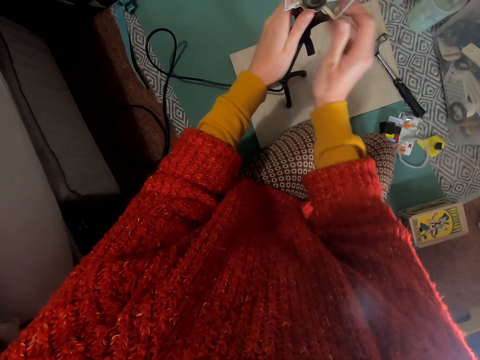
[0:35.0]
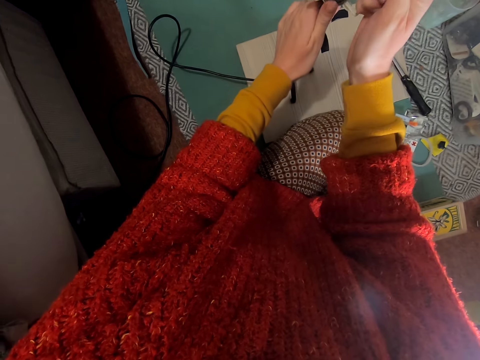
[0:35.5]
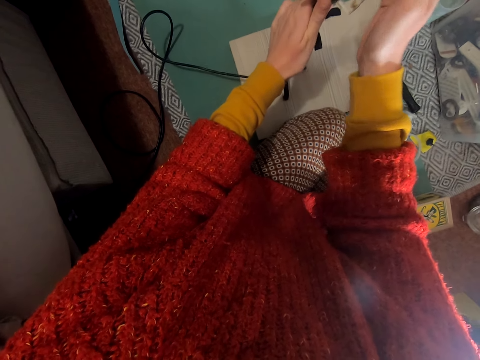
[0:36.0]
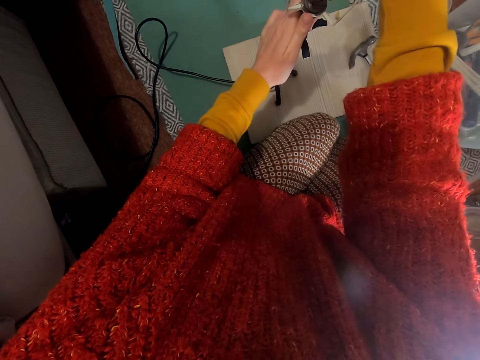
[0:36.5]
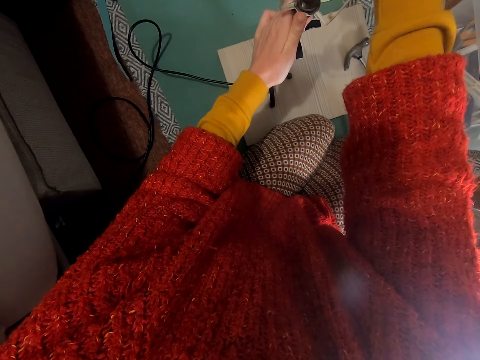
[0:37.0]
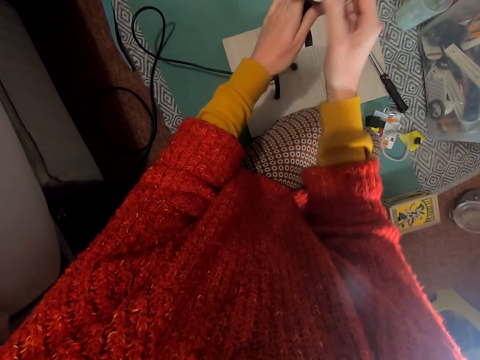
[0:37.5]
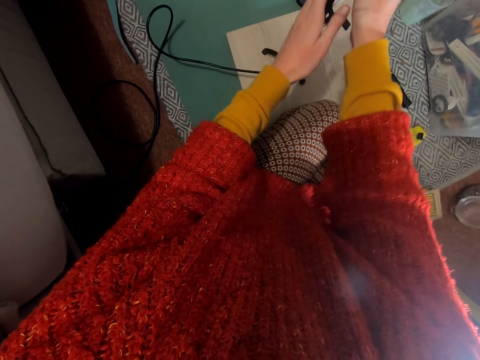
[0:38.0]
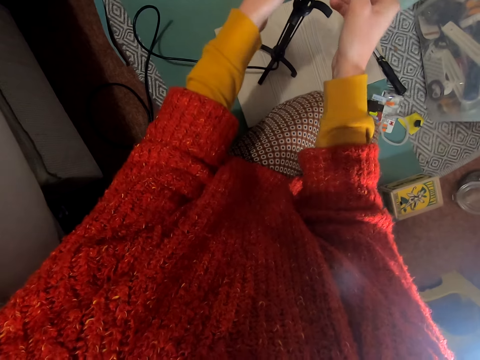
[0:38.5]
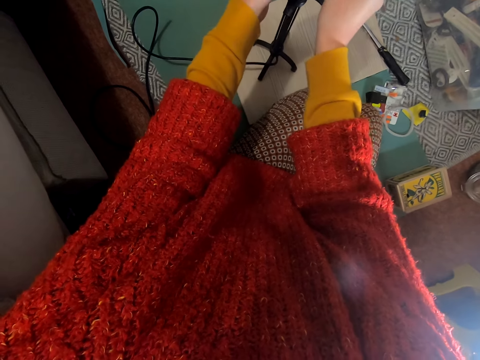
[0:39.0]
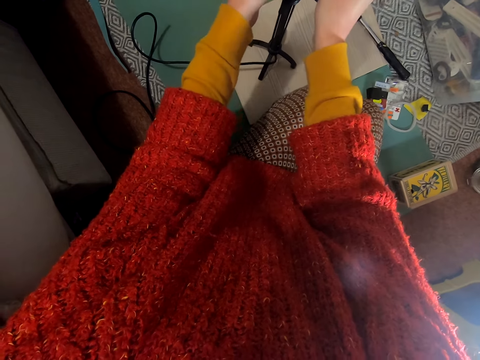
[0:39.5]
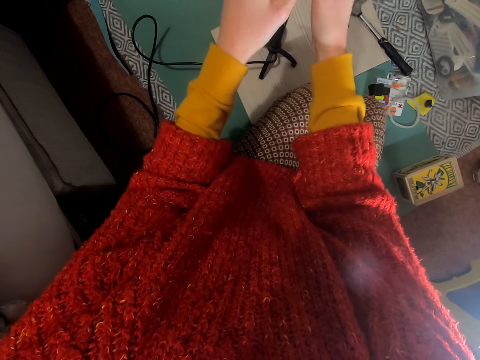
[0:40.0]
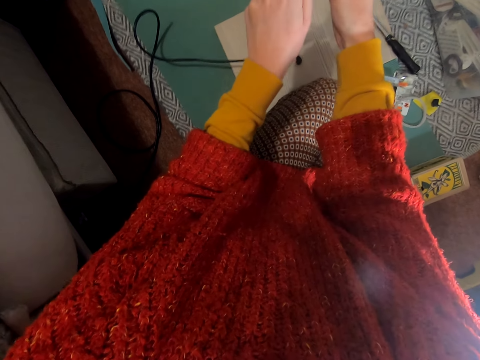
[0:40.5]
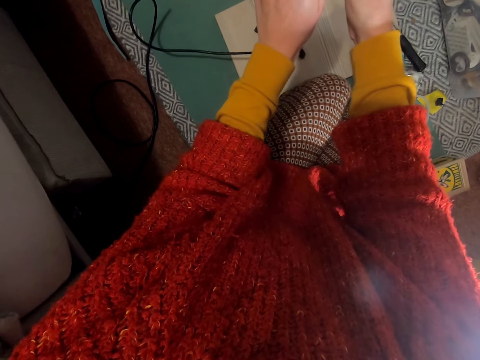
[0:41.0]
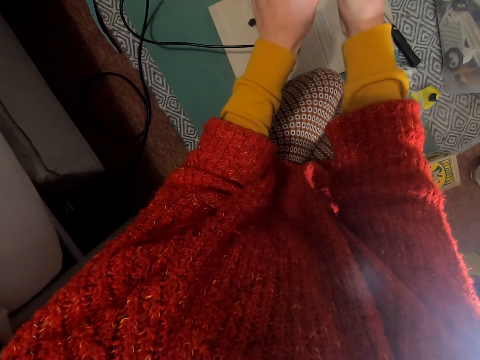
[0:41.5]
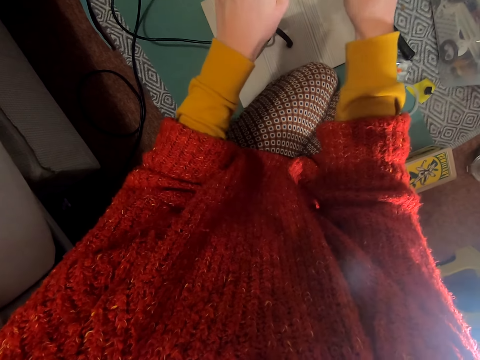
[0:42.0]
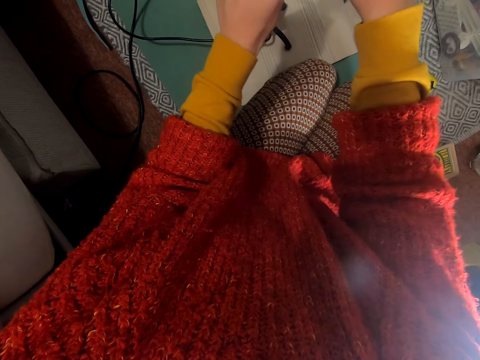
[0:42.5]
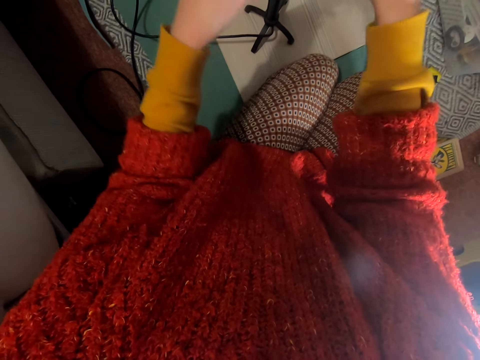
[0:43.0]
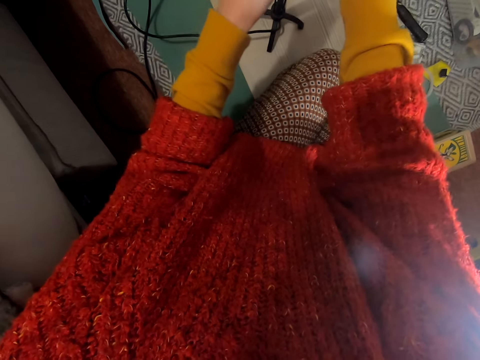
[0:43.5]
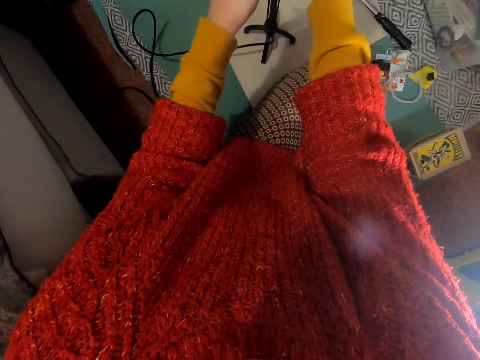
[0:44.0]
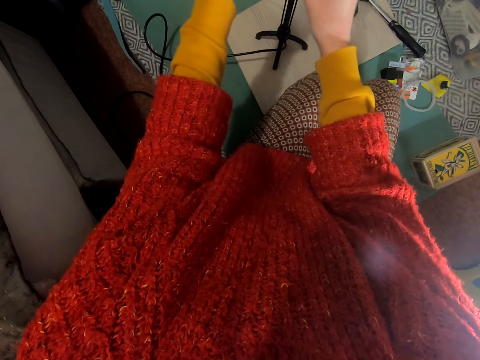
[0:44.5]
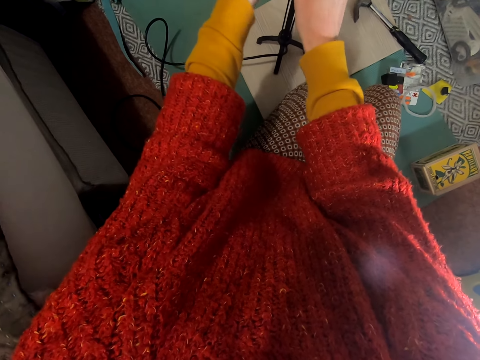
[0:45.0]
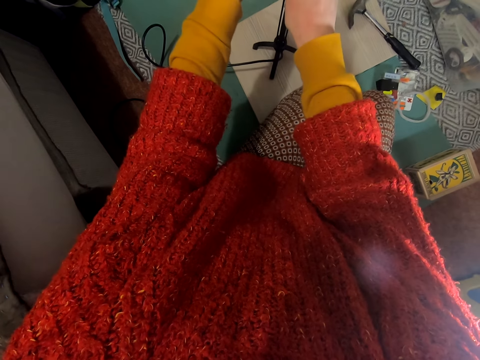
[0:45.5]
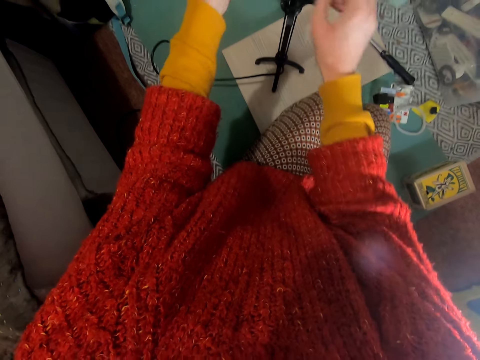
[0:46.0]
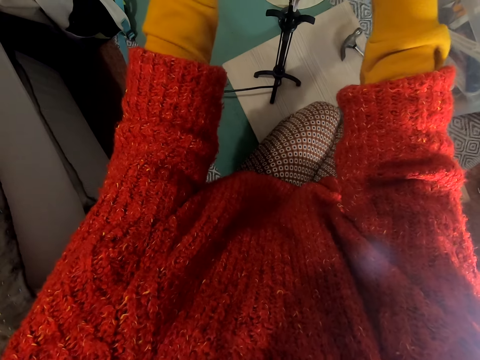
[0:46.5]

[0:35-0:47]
The camera wearer adjusts the stand.

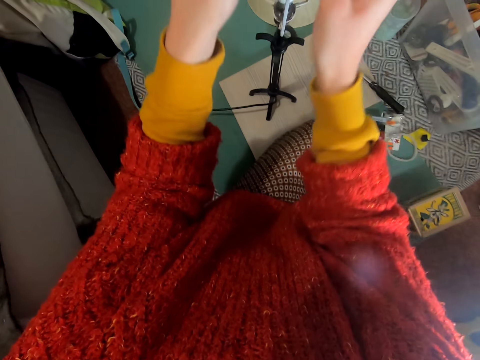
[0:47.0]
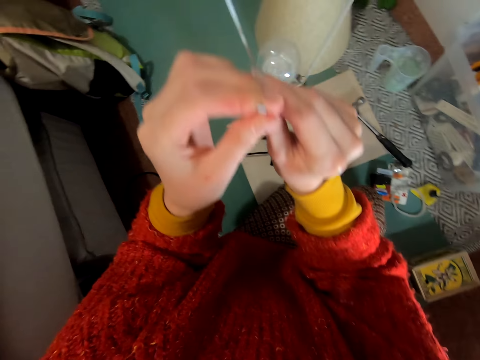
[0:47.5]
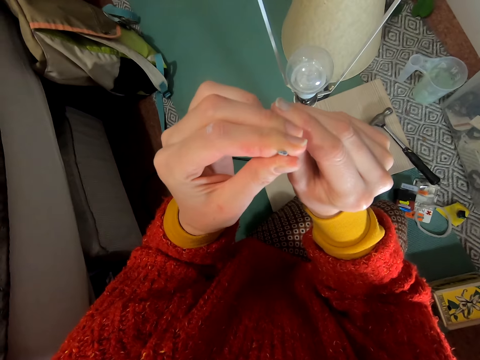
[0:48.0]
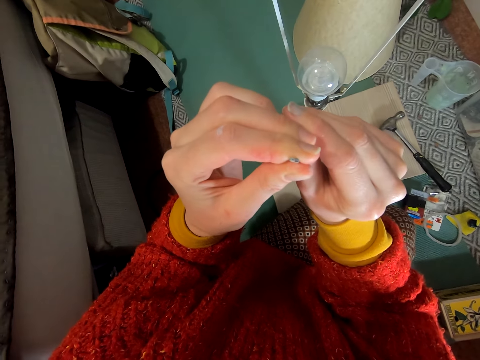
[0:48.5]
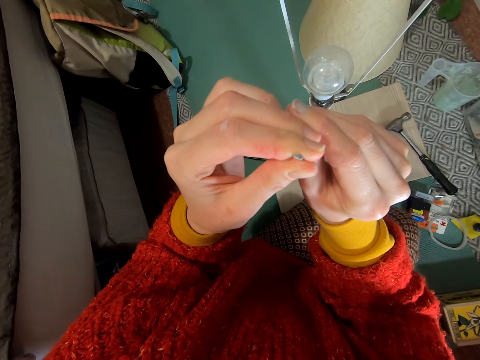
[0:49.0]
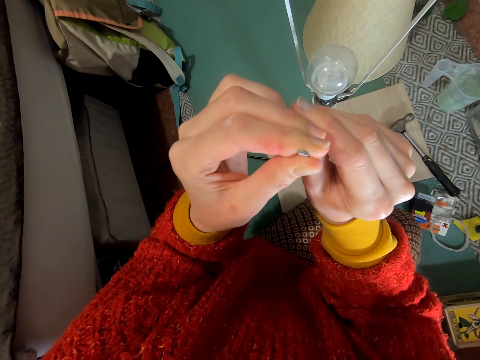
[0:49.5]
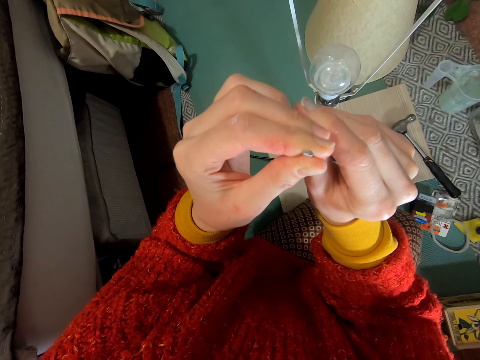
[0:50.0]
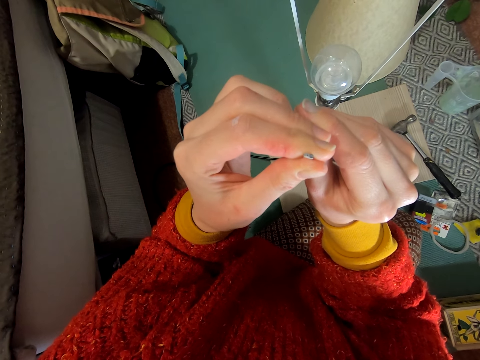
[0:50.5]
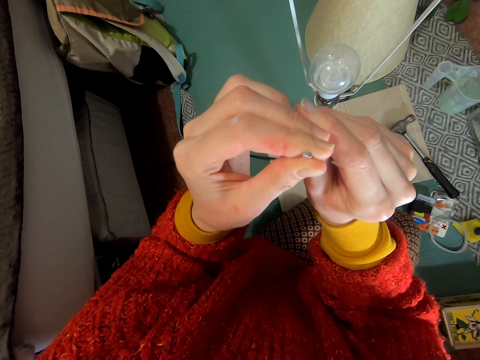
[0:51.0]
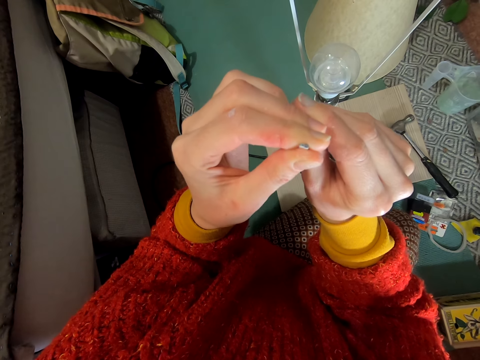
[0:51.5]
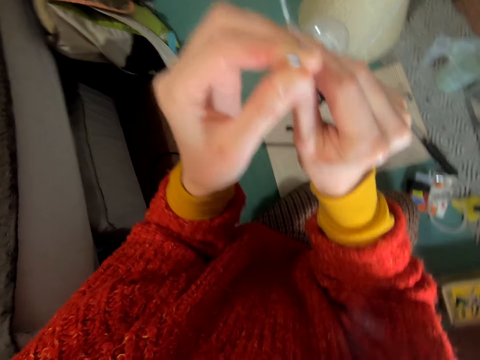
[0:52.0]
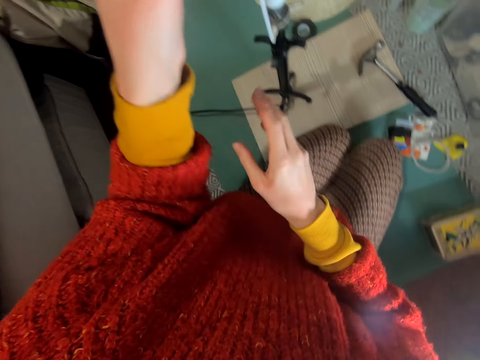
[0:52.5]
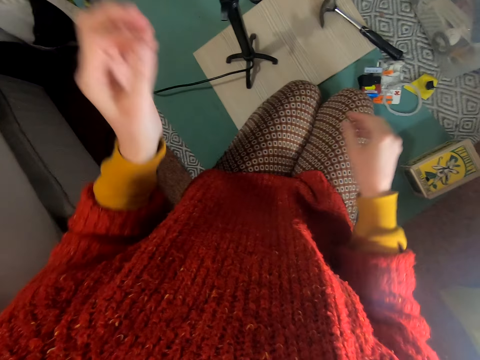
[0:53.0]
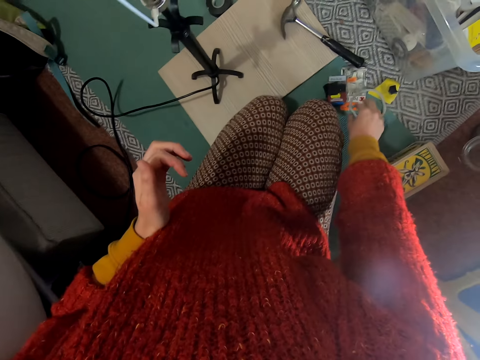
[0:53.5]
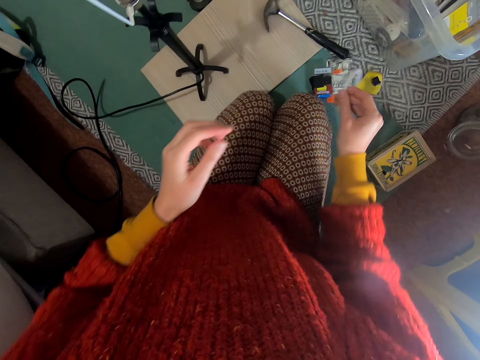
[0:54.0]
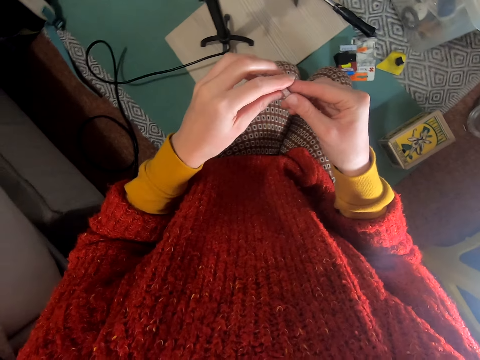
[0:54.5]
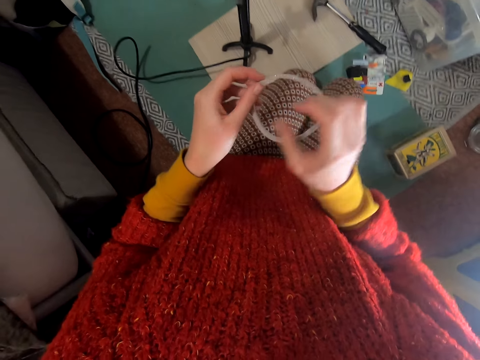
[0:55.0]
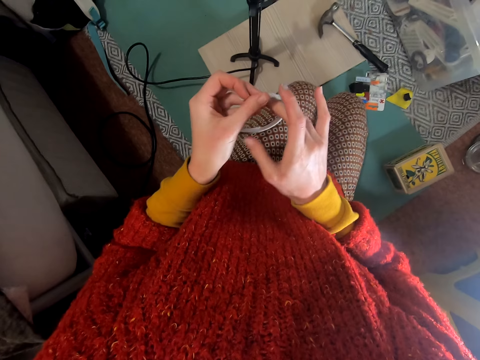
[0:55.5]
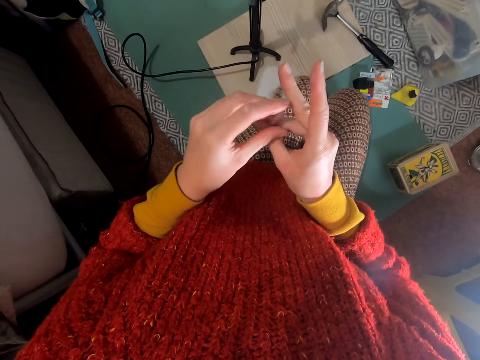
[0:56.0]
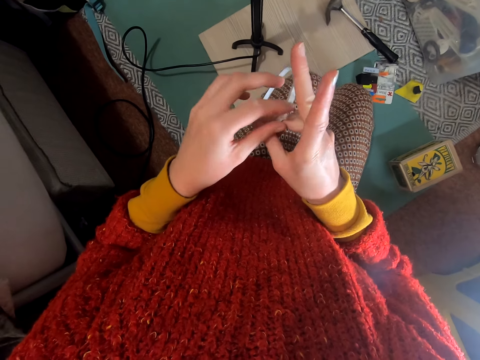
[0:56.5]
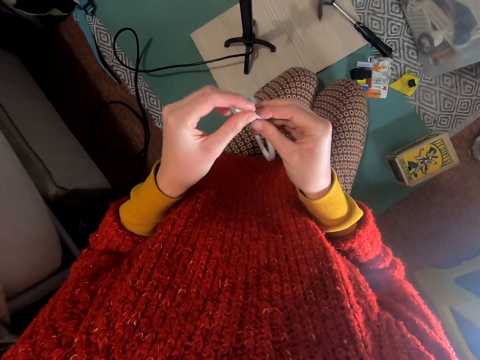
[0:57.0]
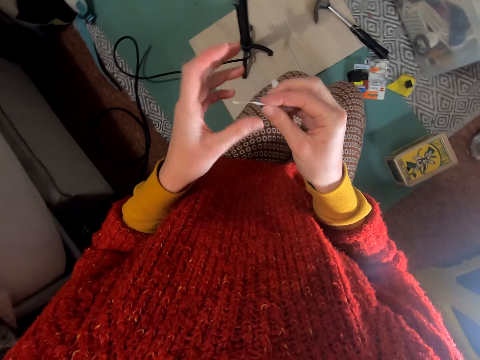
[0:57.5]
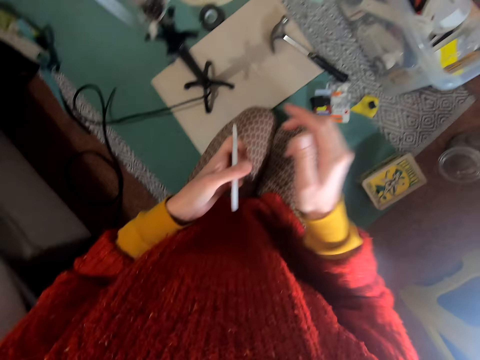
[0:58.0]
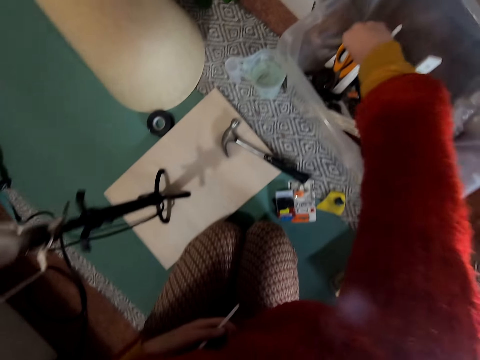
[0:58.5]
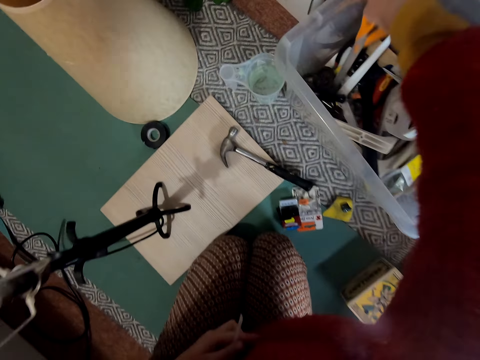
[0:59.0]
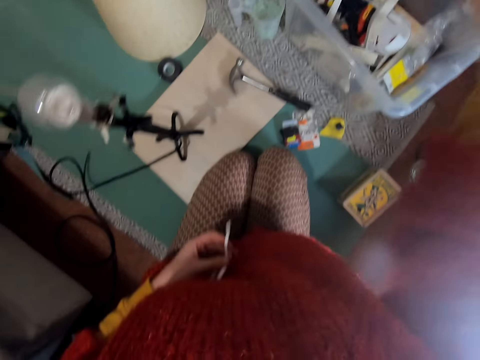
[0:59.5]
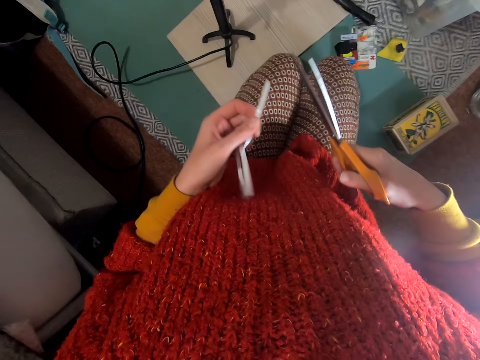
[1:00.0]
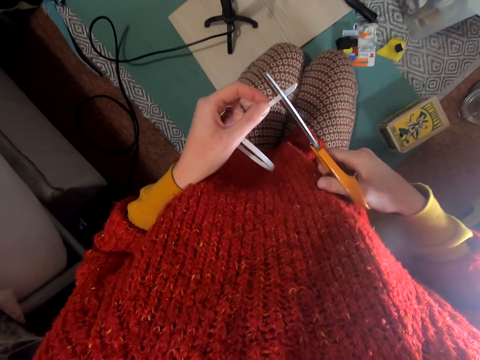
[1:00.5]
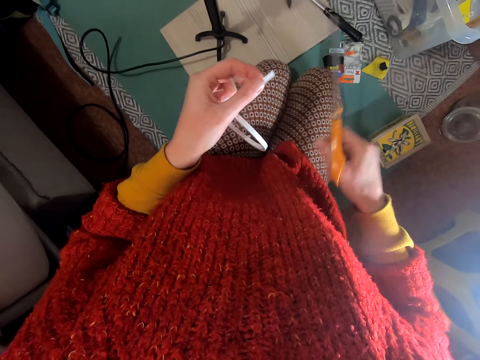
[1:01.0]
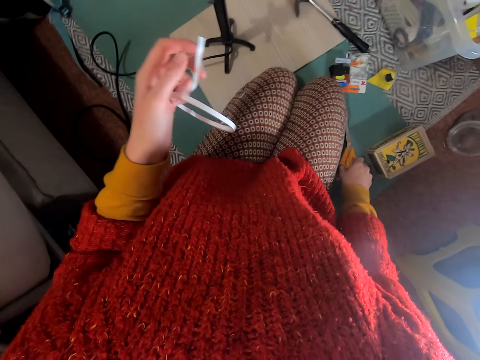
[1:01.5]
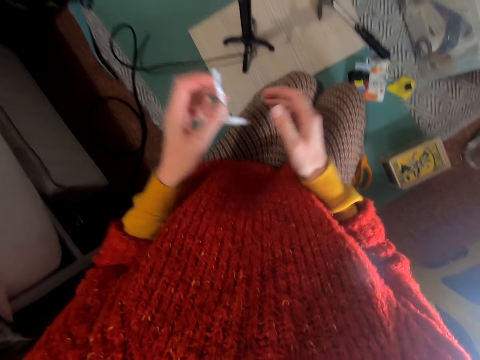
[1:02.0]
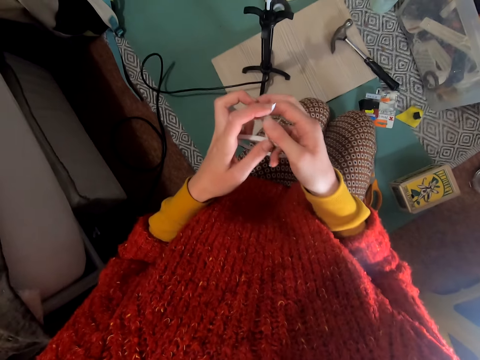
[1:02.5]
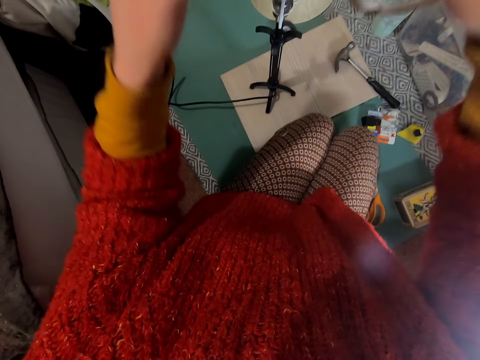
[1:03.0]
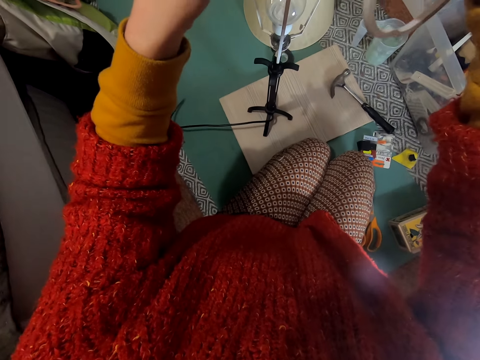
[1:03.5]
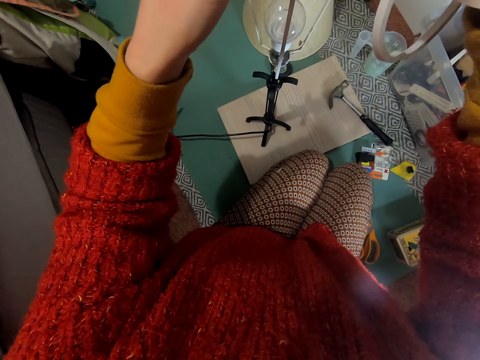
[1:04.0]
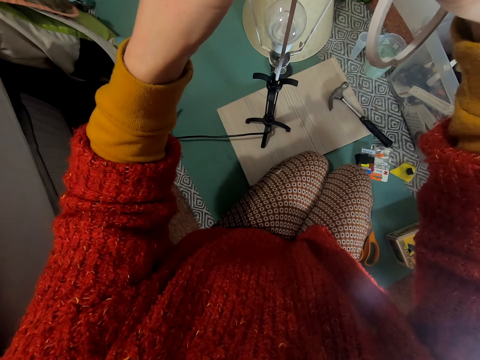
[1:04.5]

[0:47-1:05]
The camera wearer looks to something. They pick a cellotape or blender from the table. They pick scissors from the container. They cut the cellotape with the scissors. They place the scissors on the floor.
